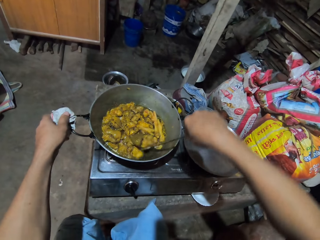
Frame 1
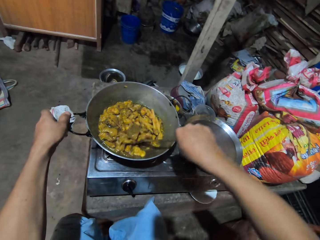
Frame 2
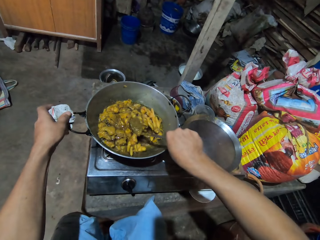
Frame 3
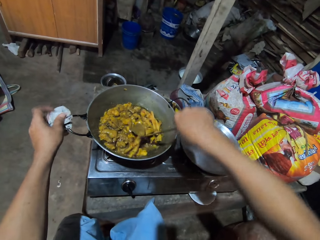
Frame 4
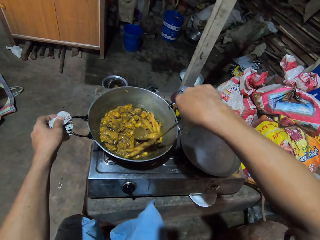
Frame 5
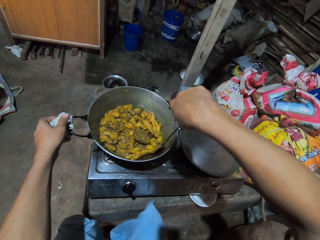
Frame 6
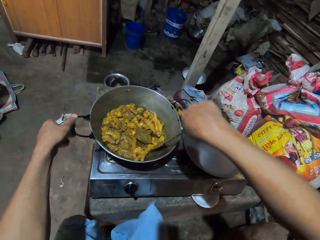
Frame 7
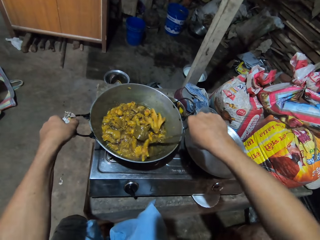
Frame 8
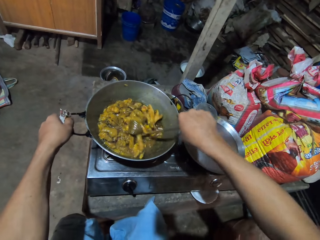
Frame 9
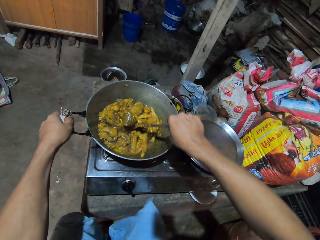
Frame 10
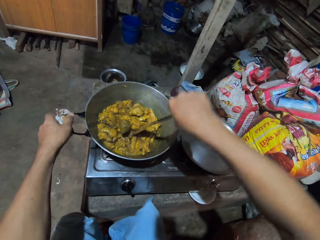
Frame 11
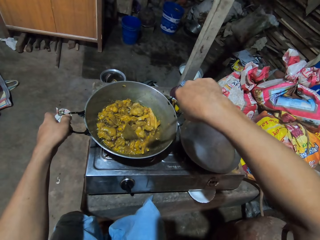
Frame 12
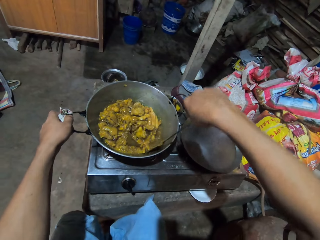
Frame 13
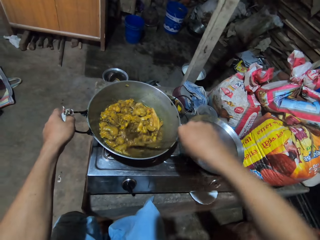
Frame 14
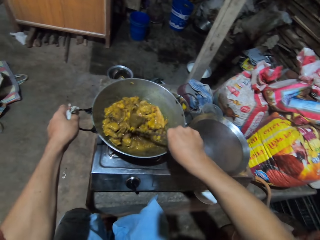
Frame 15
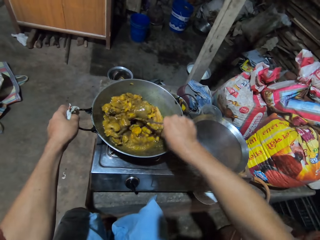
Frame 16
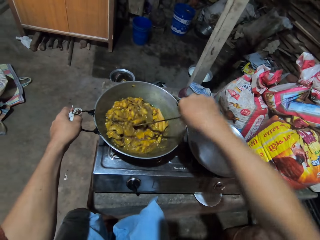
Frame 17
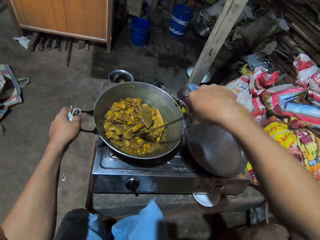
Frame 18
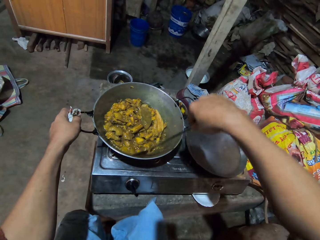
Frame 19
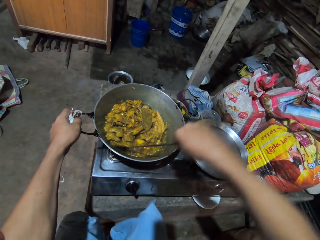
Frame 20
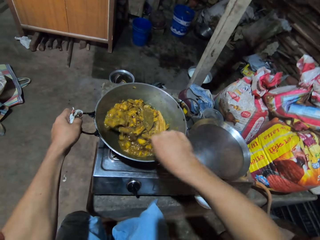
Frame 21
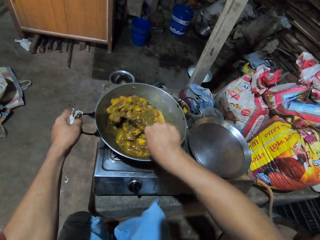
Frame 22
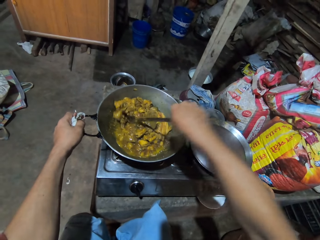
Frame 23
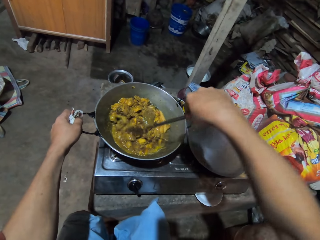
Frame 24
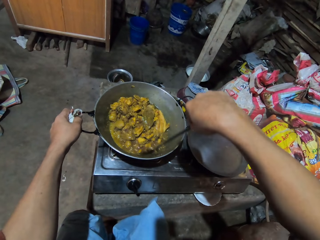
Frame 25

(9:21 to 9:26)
The camera wearer stirs the chicken in the pan with the spoon.

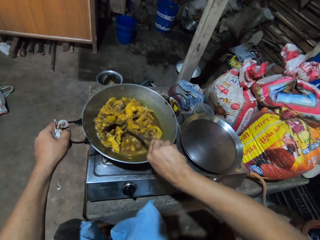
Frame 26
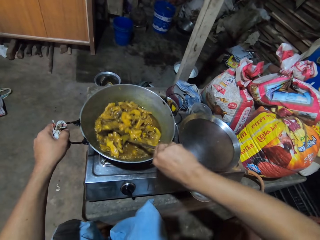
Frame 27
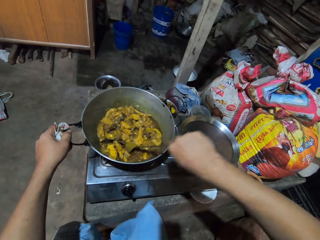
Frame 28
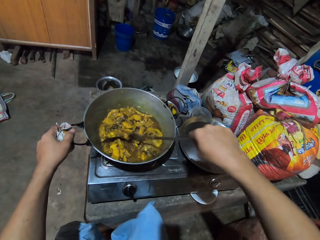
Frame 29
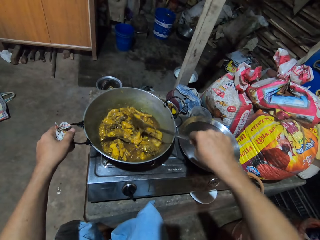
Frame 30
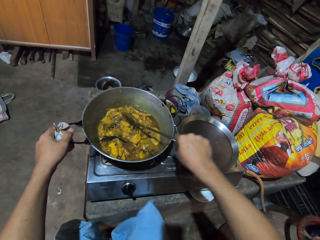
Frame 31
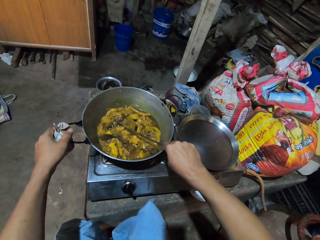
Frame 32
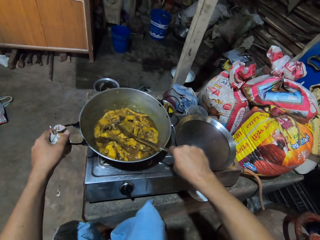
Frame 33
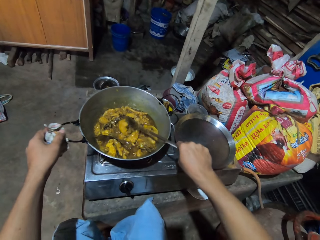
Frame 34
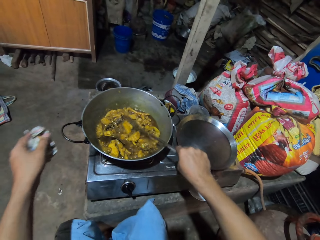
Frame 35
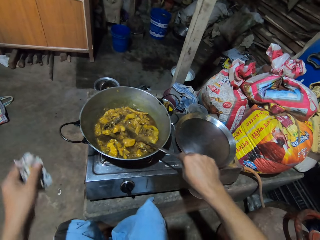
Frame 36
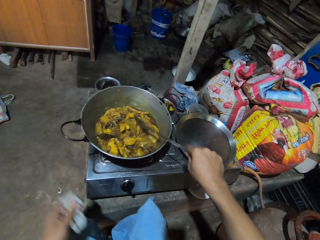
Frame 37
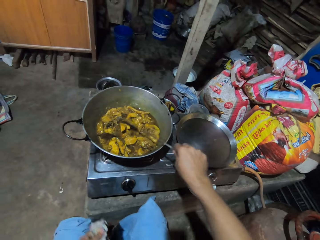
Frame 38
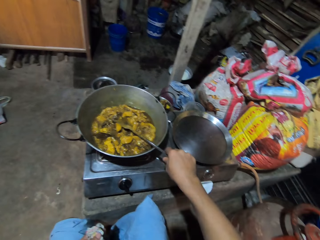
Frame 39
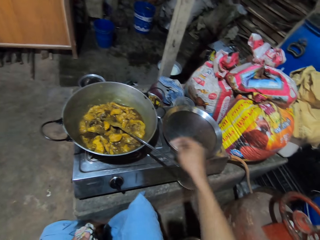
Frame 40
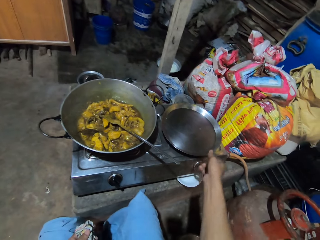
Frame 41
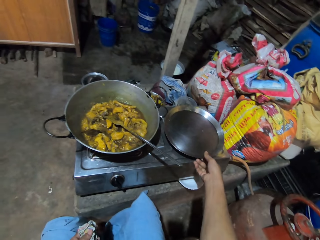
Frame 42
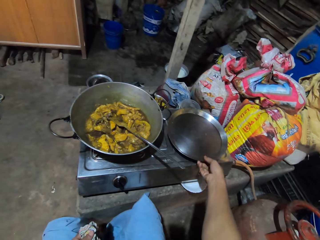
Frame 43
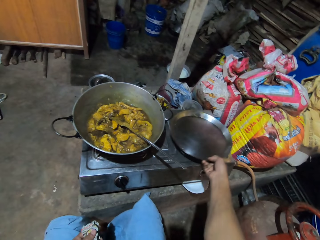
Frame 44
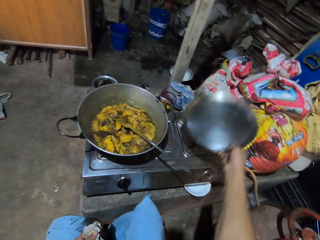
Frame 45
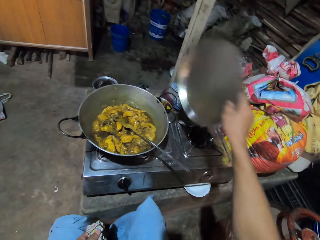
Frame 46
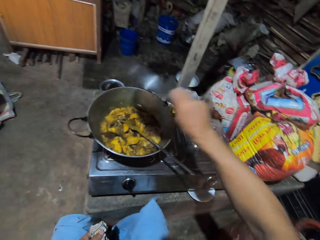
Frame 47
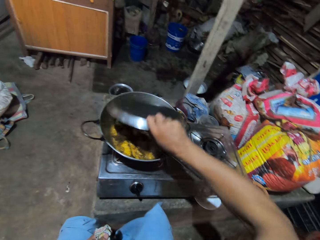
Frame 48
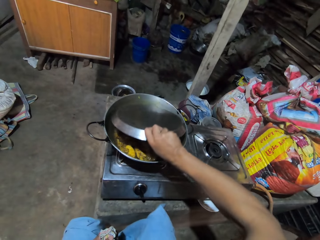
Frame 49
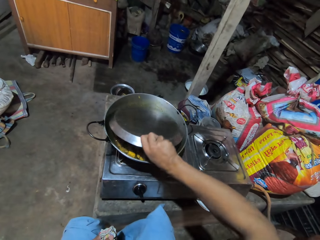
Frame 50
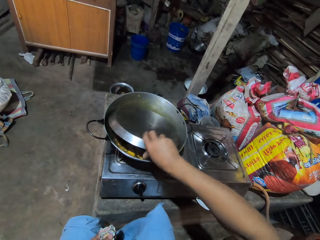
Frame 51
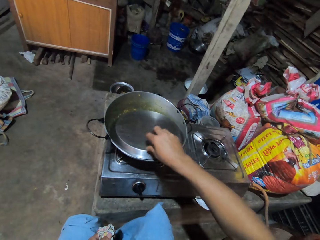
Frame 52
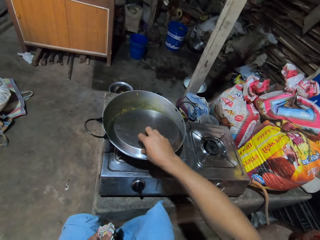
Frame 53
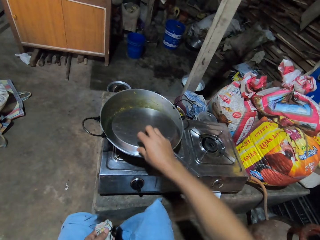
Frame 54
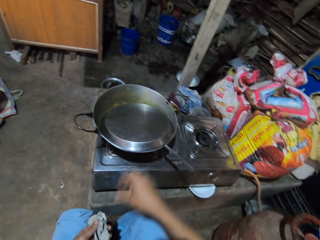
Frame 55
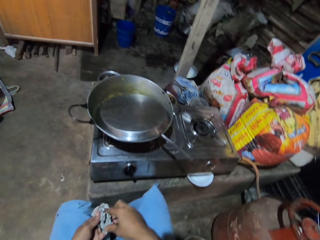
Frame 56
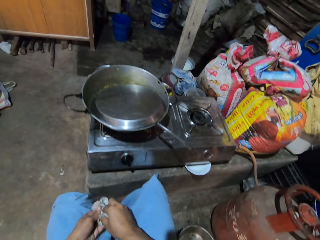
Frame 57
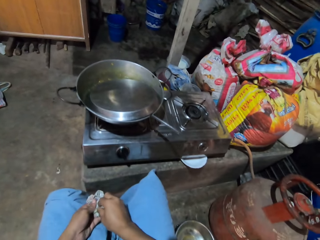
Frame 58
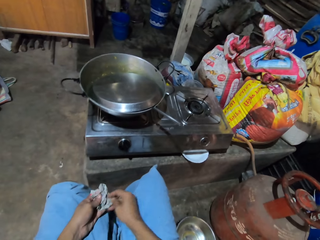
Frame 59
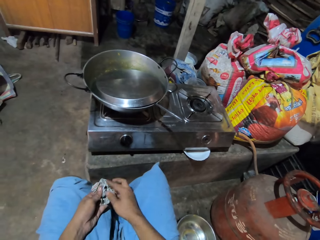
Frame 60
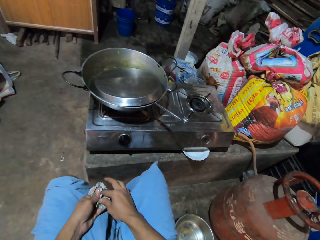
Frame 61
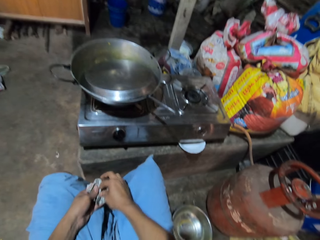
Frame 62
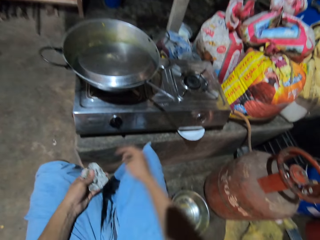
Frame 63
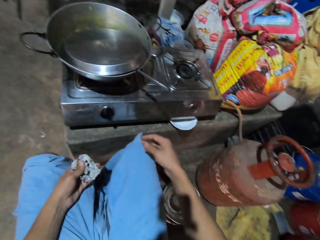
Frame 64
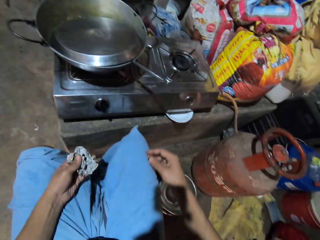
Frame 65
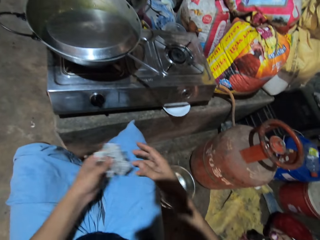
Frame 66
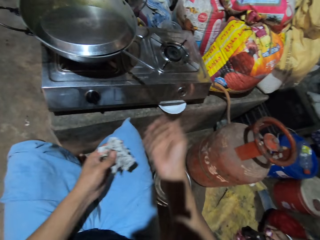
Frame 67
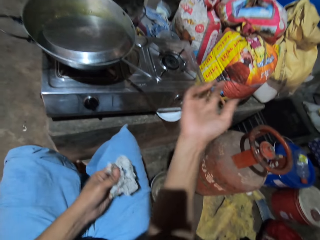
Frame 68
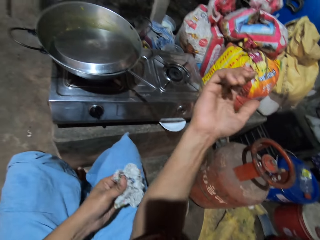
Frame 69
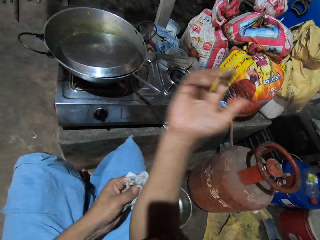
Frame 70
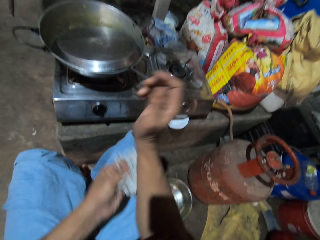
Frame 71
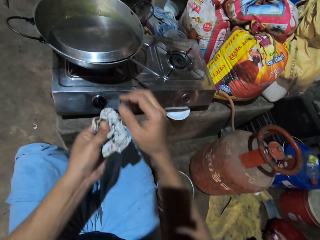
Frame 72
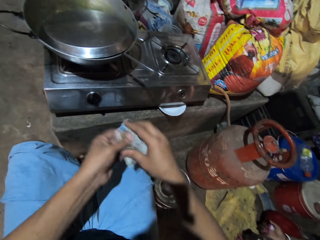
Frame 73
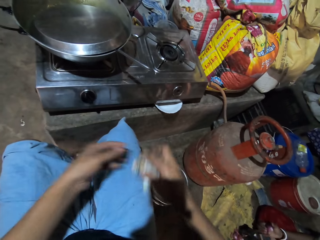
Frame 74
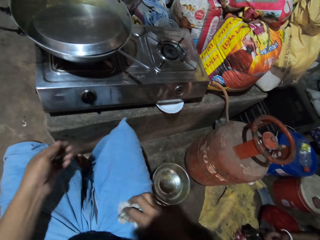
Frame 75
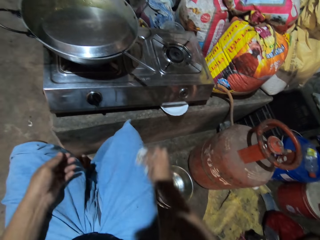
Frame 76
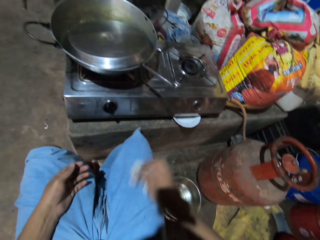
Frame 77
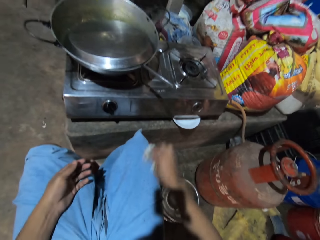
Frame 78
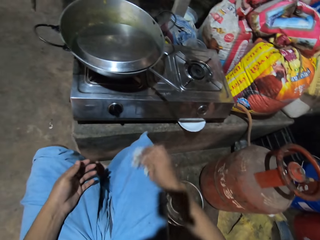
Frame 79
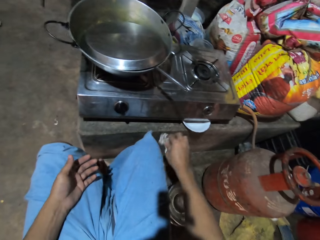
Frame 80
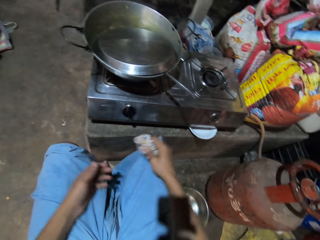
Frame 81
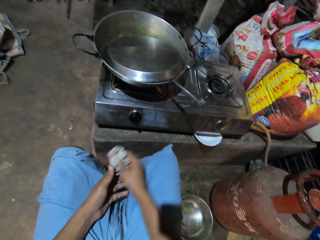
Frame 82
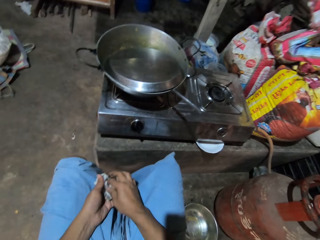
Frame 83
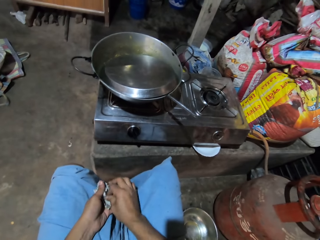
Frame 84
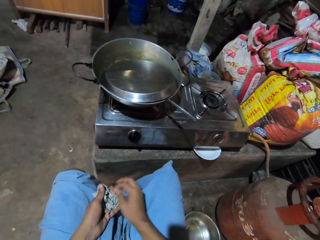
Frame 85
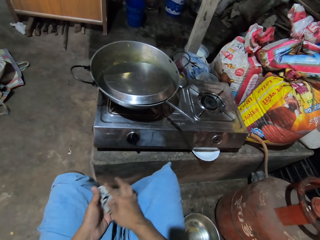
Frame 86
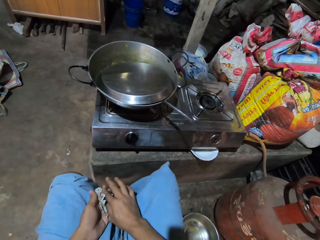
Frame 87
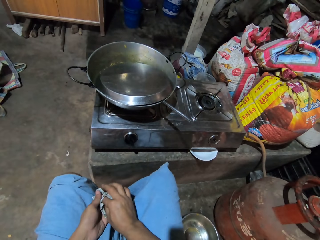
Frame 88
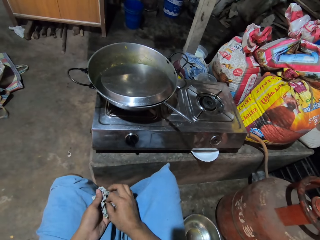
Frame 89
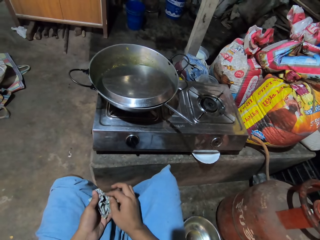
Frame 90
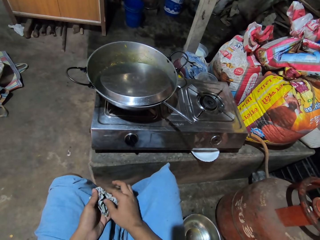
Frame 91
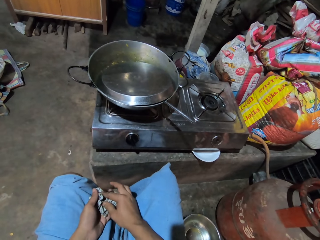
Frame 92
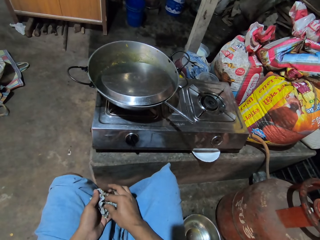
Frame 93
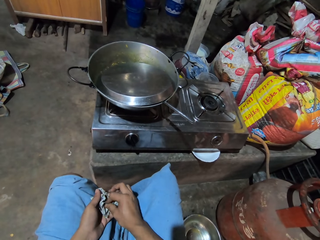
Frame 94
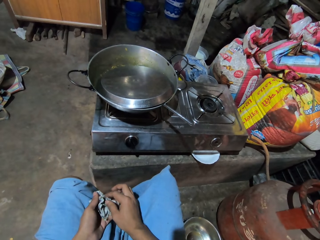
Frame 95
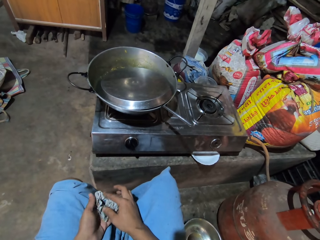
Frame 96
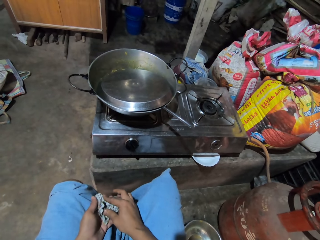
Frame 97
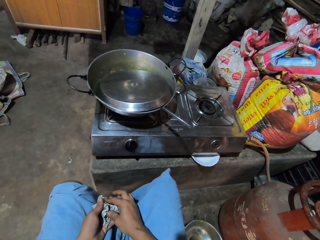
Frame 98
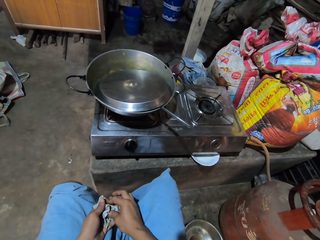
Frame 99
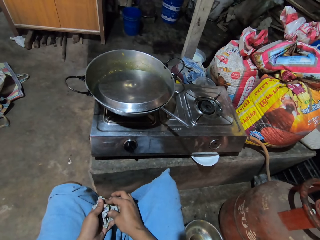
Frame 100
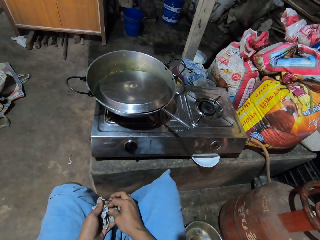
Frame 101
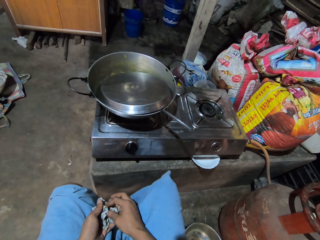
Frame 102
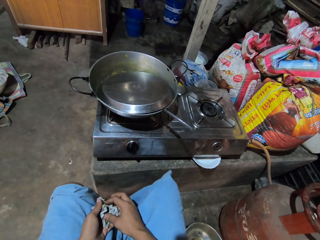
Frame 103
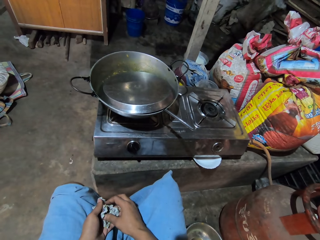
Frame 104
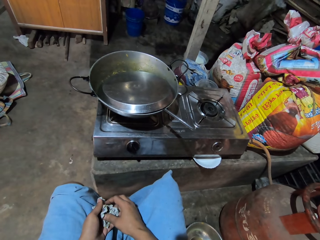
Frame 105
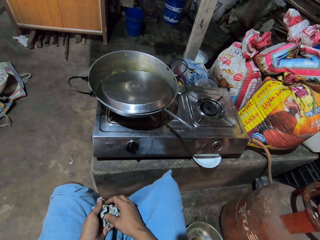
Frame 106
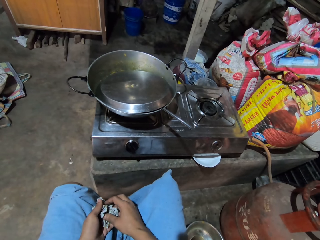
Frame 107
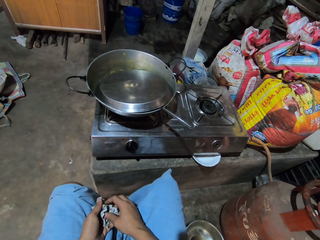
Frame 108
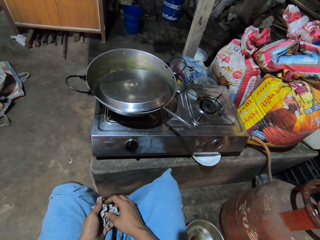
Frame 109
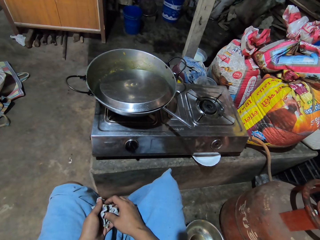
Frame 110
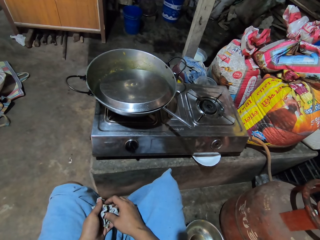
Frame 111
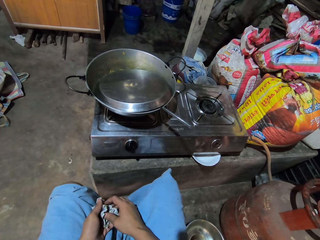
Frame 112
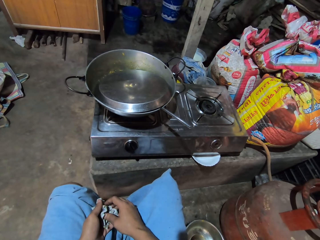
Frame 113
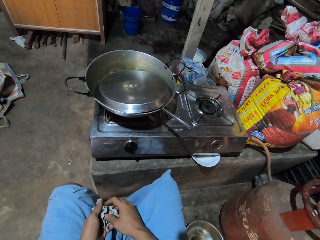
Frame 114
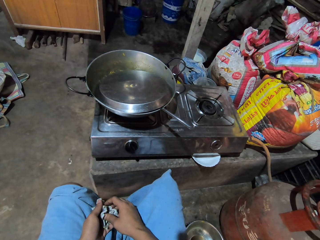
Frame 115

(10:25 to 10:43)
The camera wearer lets go of the pan. They move the hand with the cloth to the thigh. They put the cooking spoon in the cooking pot, take the cooking pot lid and cover the cooking pot with the lid. They wipe the hand on the cloth. They wipe the palm of the hand. They wipe the cloth. They hold the cloth. They wipe the hand on the cloth.
